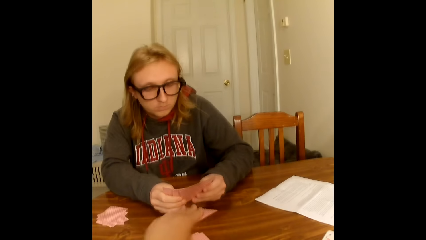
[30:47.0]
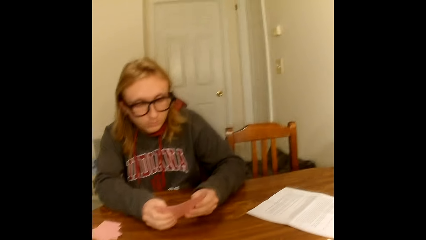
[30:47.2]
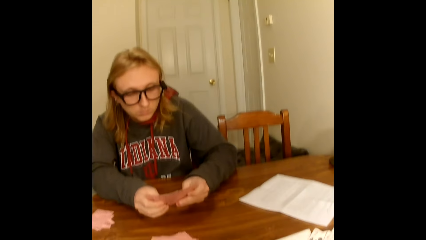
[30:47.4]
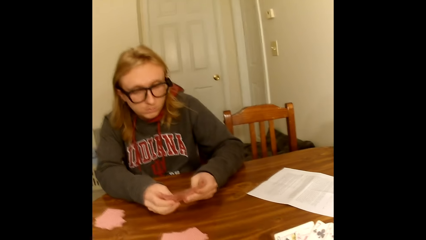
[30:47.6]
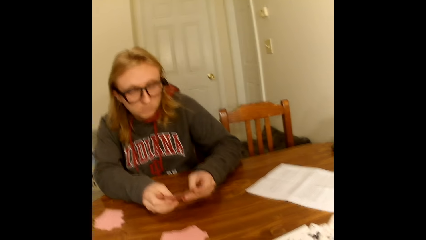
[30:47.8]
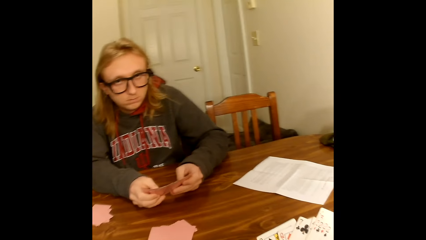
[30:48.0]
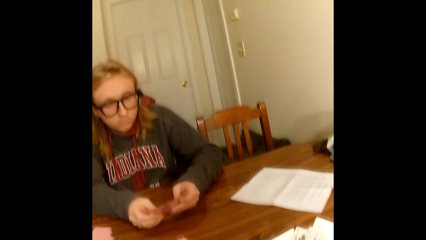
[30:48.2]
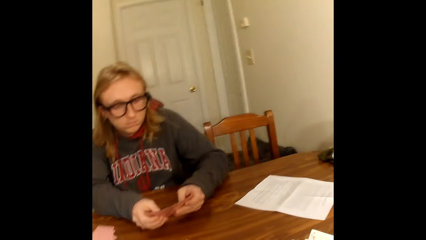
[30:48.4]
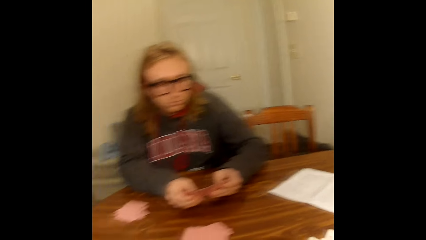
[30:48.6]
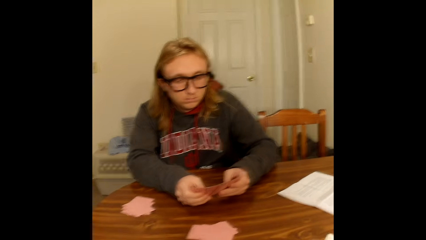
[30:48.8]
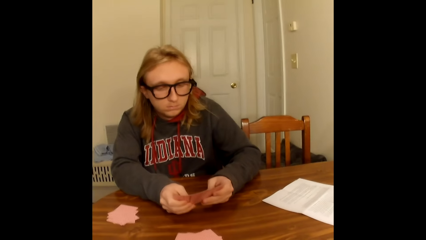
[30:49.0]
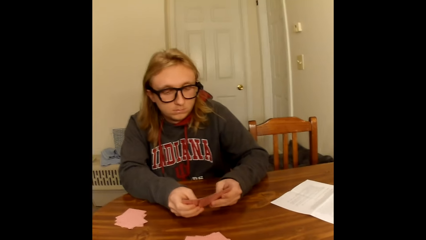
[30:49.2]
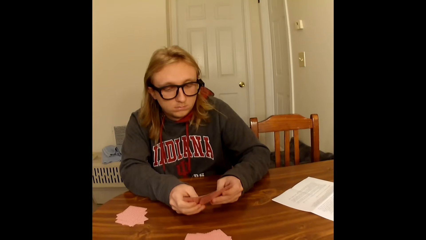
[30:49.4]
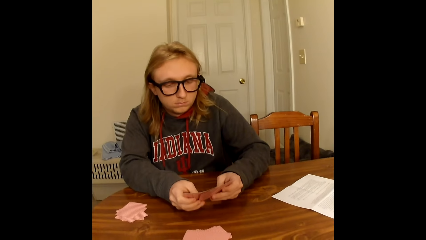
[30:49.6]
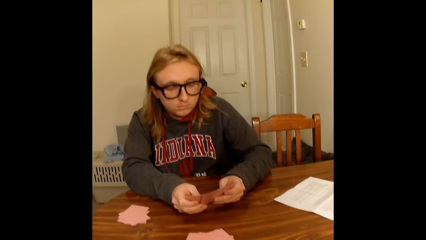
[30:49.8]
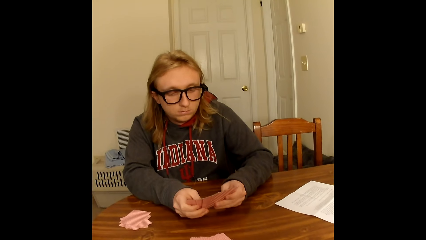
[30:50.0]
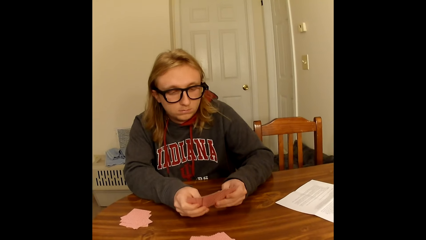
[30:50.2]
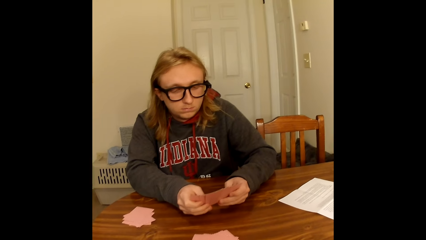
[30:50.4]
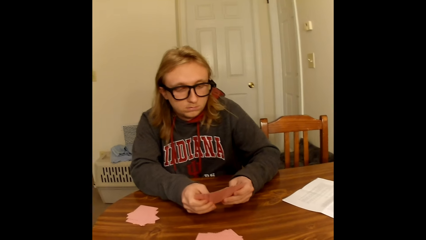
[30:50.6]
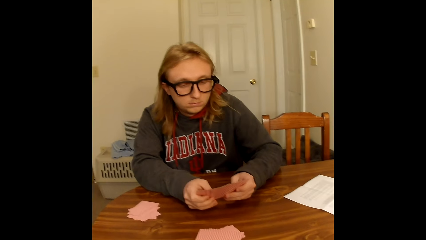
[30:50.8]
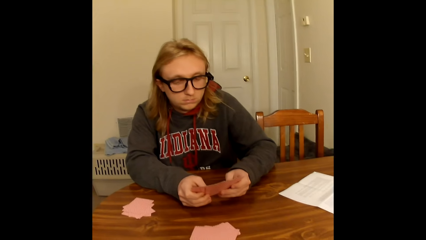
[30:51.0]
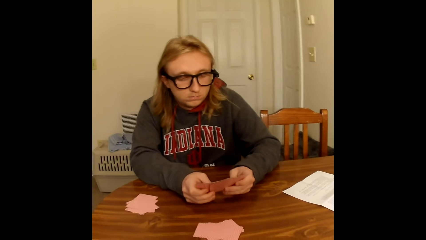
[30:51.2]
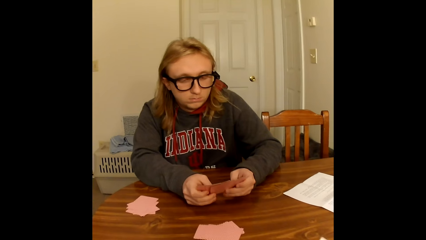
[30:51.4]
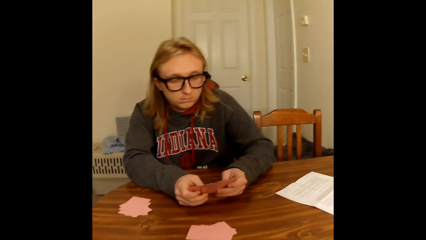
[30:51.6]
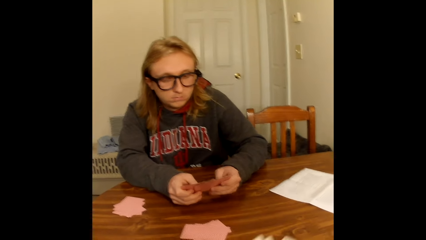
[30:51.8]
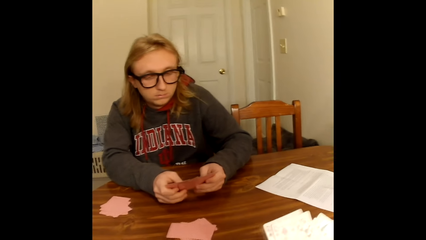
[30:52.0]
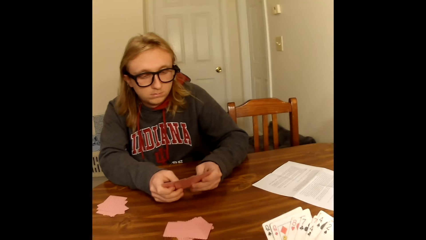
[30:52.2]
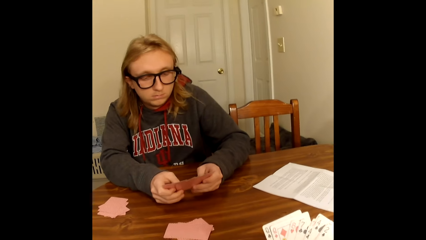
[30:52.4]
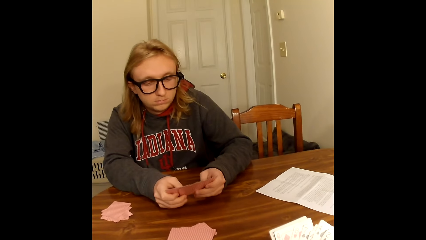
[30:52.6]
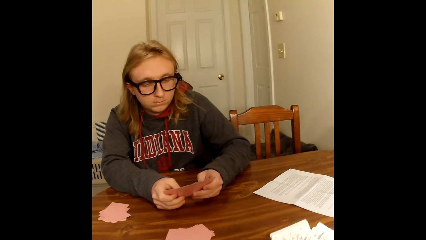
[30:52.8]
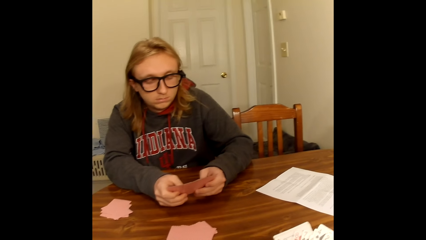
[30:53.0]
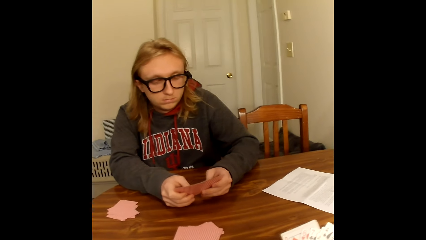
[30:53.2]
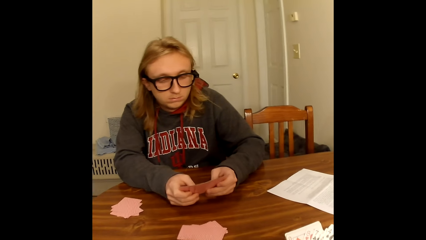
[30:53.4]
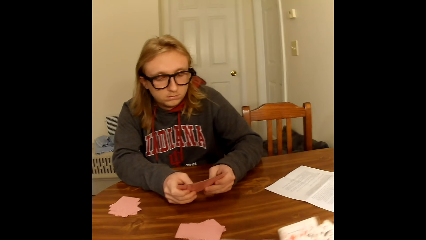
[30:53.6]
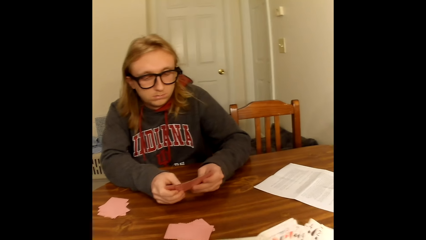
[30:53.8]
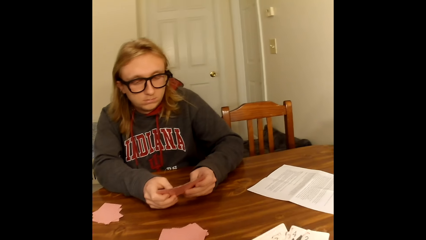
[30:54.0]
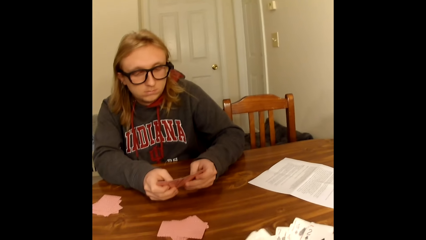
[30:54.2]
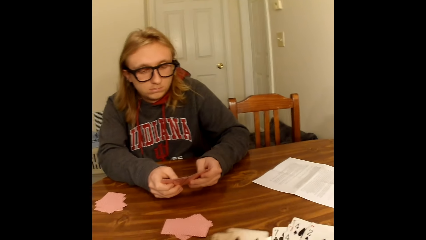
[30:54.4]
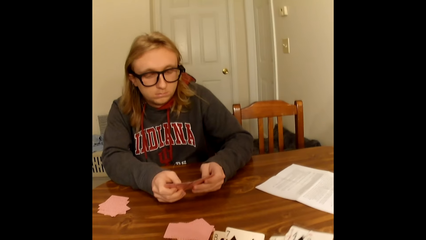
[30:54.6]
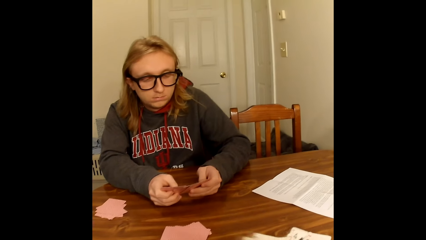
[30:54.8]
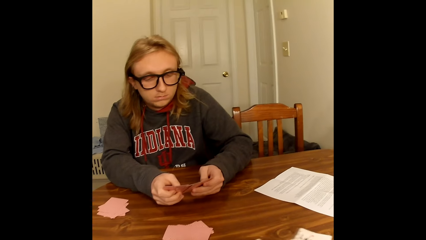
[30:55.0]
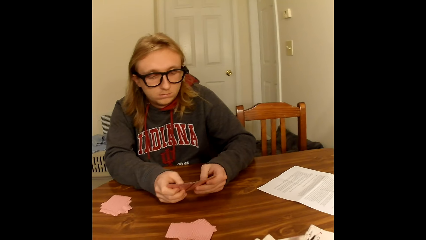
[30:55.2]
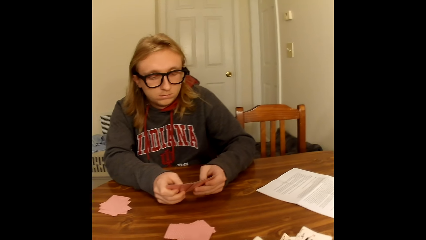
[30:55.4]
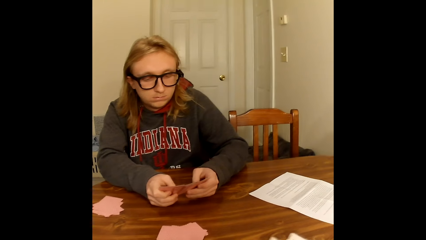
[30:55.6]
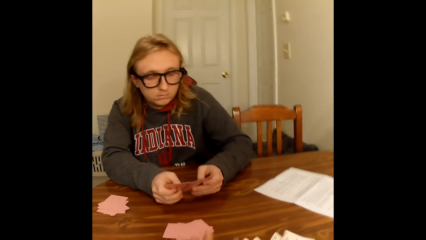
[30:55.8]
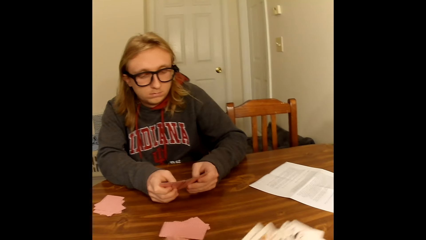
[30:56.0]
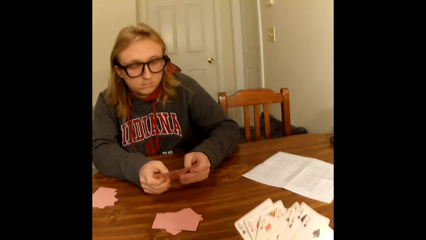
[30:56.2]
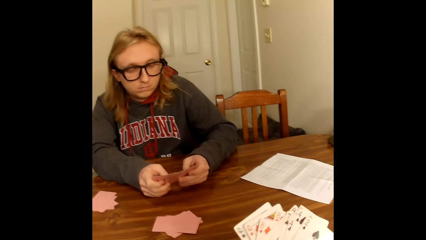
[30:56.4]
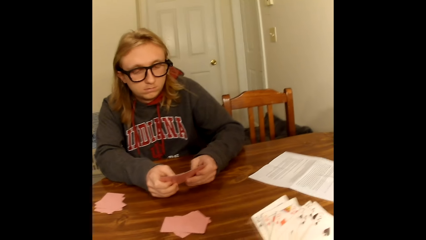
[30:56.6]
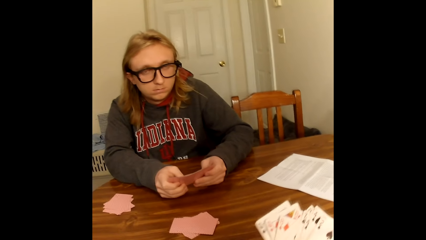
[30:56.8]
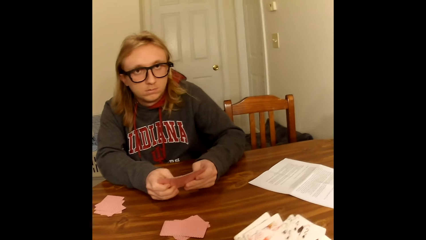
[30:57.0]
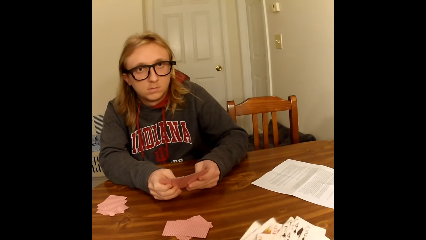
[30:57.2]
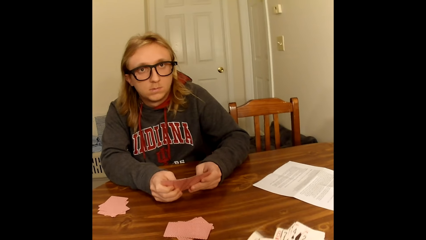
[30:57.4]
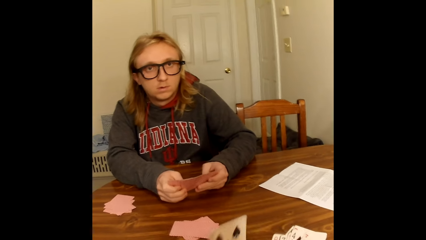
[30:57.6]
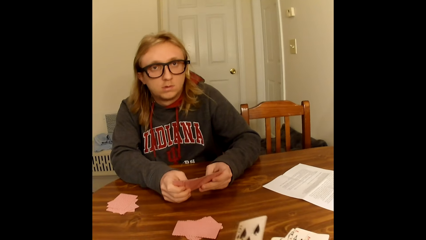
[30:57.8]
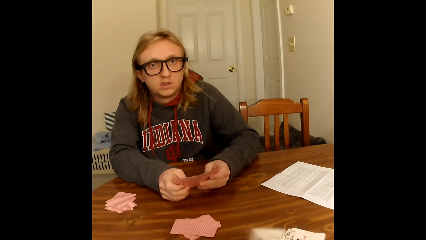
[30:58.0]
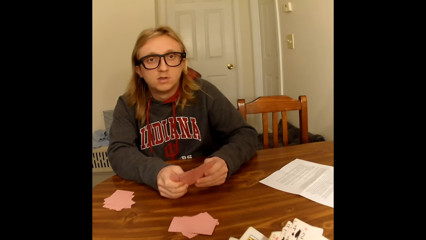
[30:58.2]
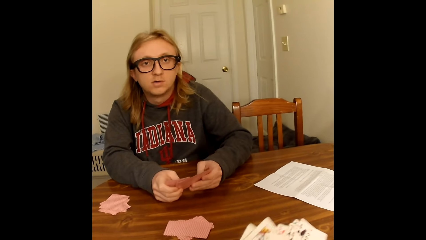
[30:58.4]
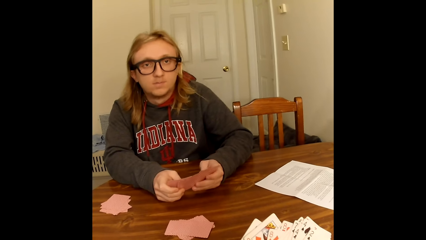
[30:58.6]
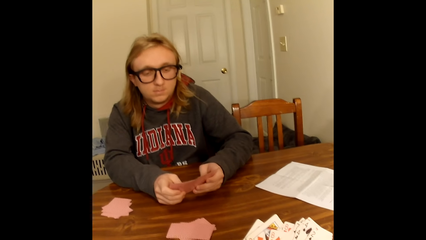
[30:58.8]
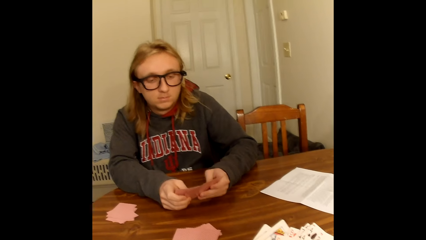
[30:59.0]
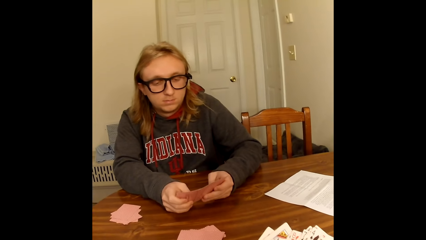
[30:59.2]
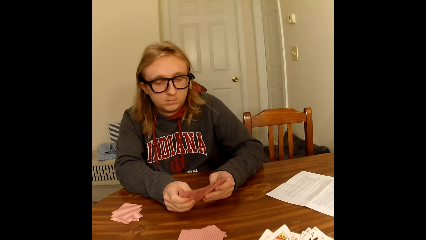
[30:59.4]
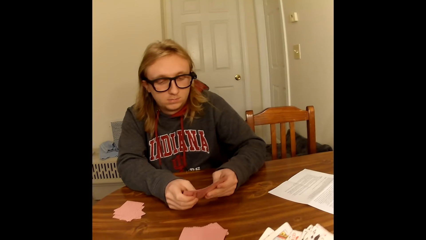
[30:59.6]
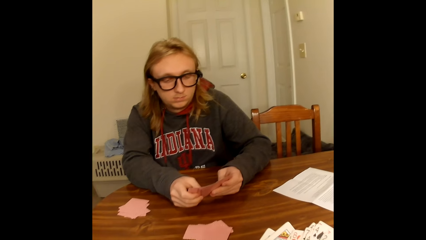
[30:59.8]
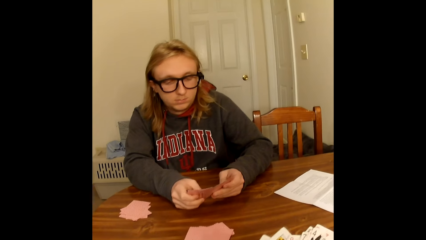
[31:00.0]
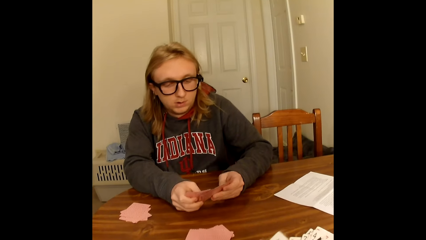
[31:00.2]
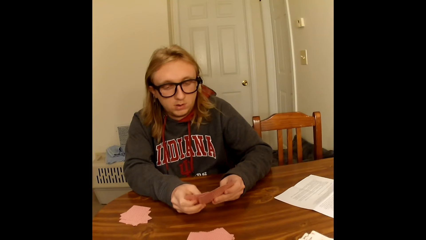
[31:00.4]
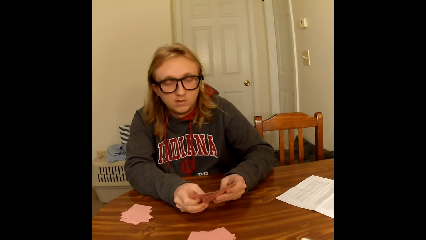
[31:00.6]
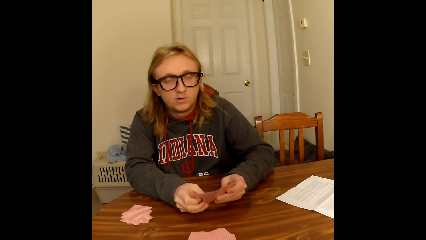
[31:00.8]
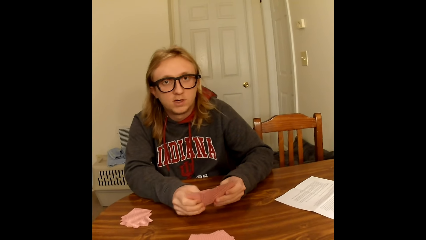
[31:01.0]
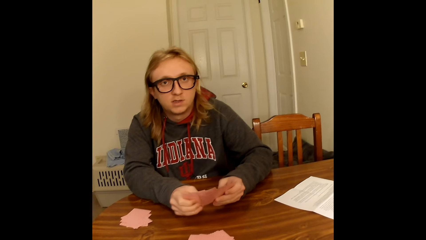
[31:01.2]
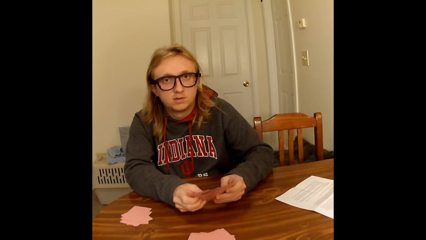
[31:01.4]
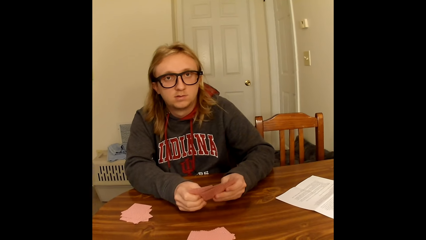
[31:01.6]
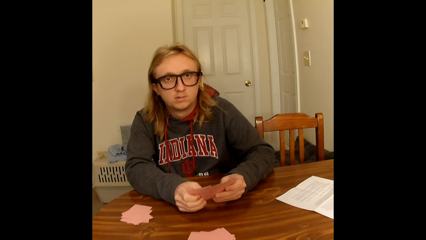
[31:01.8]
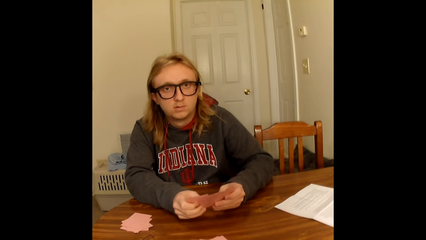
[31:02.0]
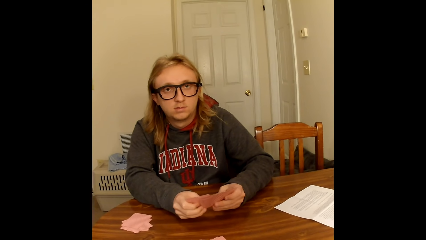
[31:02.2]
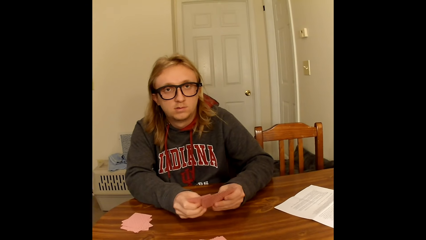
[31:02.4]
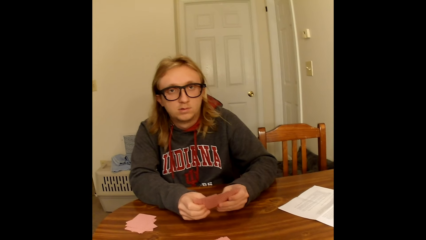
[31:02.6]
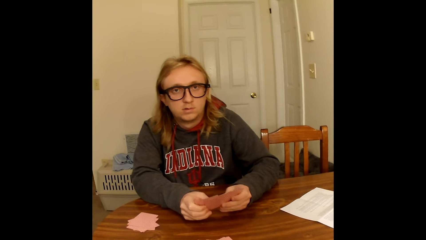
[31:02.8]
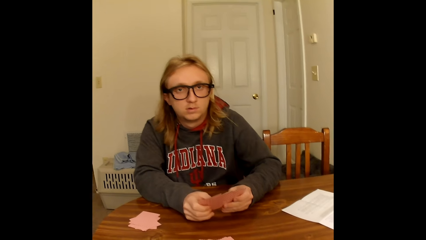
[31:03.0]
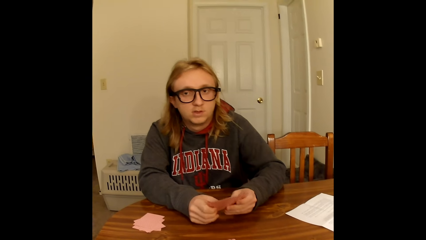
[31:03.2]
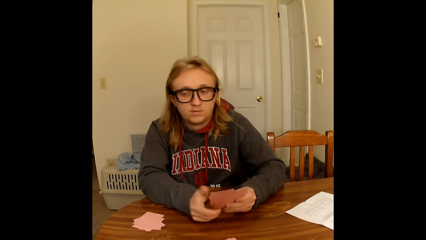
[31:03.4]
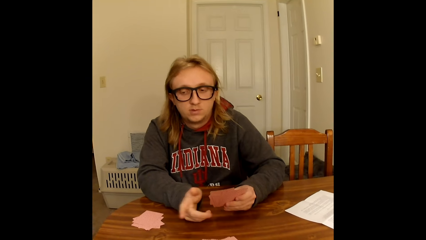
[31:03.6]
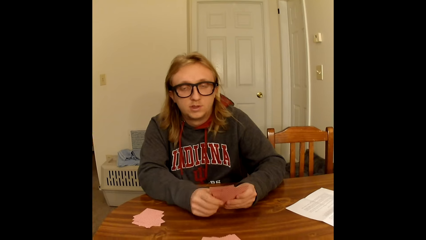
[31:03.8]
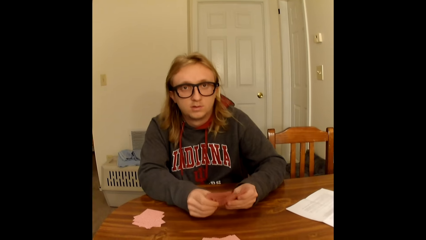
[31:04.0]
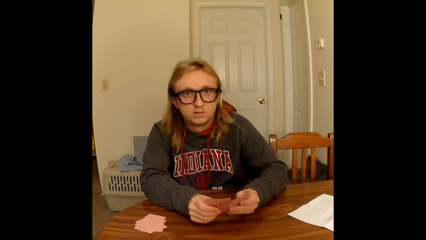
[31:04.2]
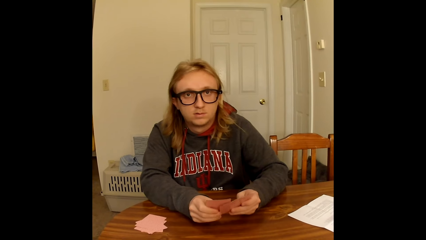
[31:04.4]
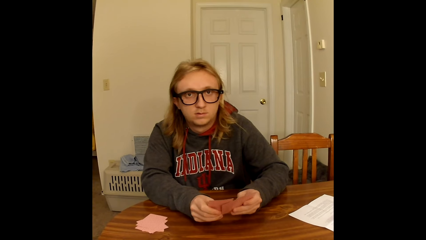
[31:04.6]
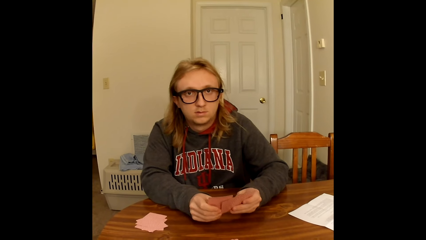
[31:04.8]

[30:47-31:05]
The camera wearer places a playing card face down on the deck of face-down playing cards on the table with her left hand. The man holds the playing cards face up to him on the table with both hands. The camera wearer holds the playing cards face up to her on the table with both hands. She moves the cards on the hand. She touches some of the playing cards in her hands with her left hand. She places a playing card face down on the table with her left hand. She holds the playing cards face up to her on the table with both hands. She spreads the playing cards in her hands with both hands. The man arranges the cards. The man removes his right hand from the playing cards in his hands. The man points at the cards. The man holds the playing cards face up to him on the table with both hands.
